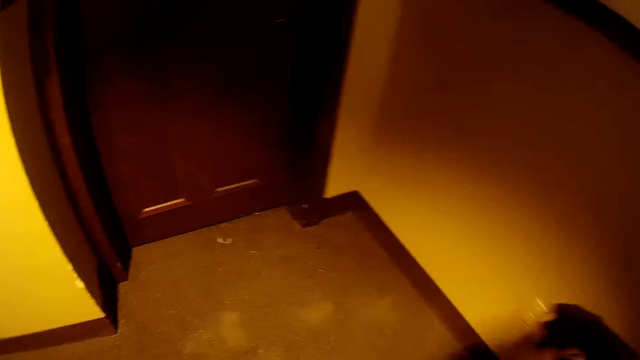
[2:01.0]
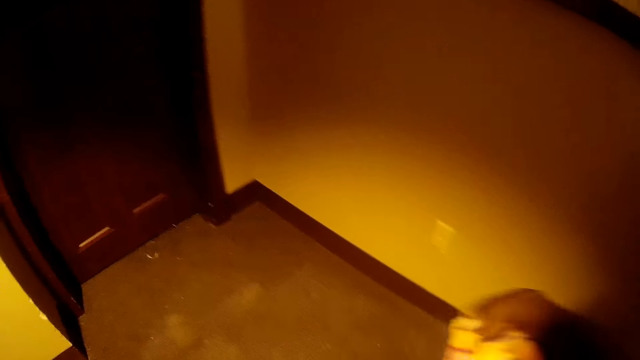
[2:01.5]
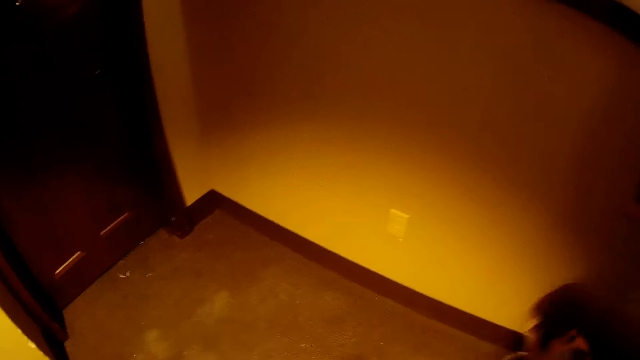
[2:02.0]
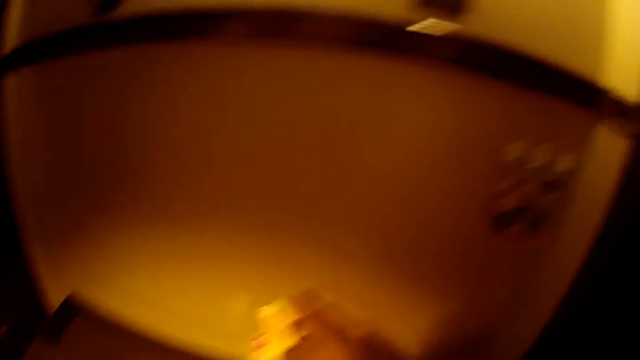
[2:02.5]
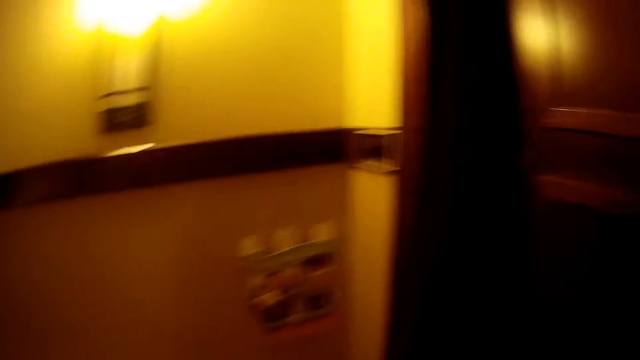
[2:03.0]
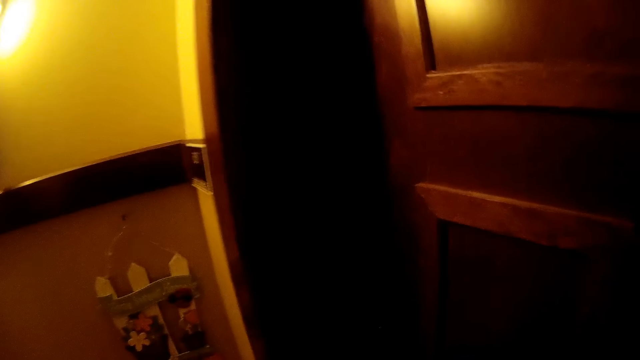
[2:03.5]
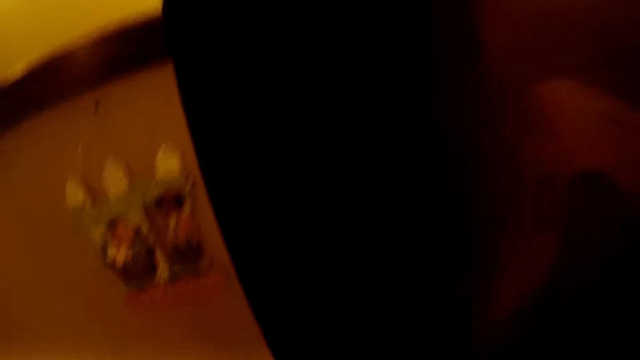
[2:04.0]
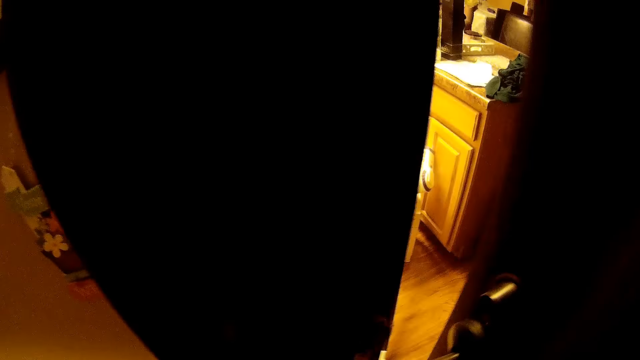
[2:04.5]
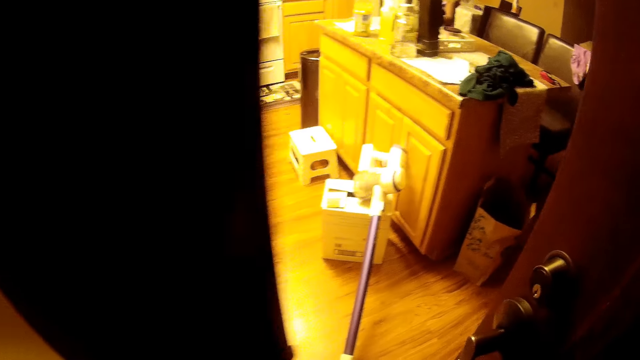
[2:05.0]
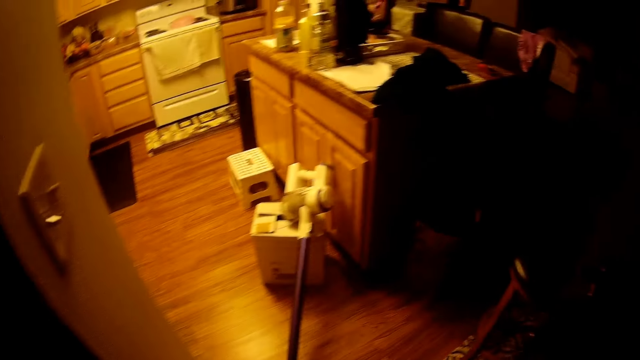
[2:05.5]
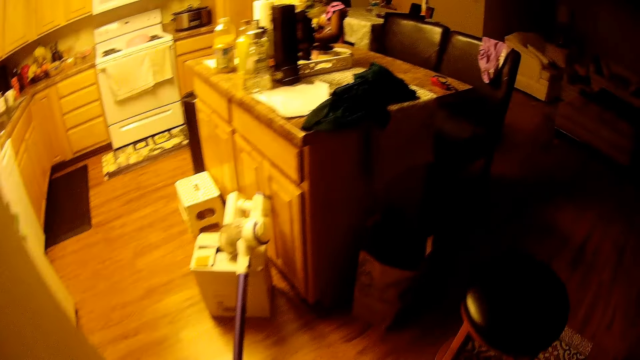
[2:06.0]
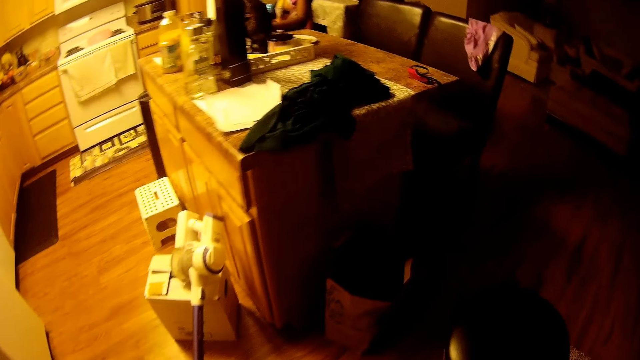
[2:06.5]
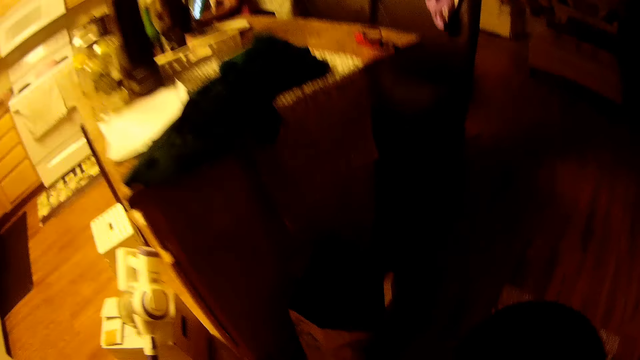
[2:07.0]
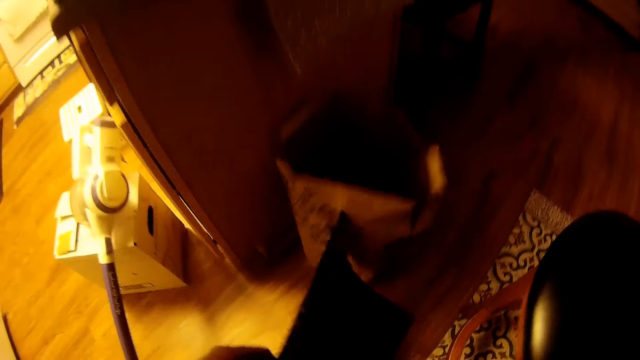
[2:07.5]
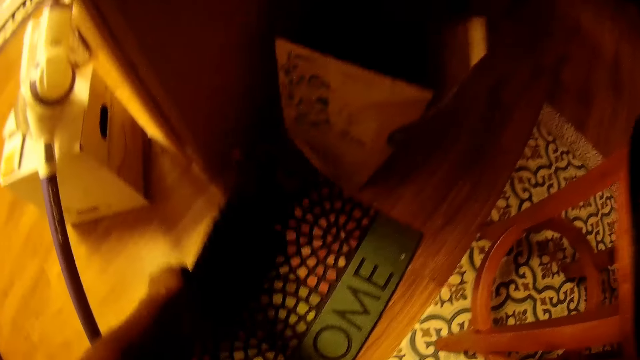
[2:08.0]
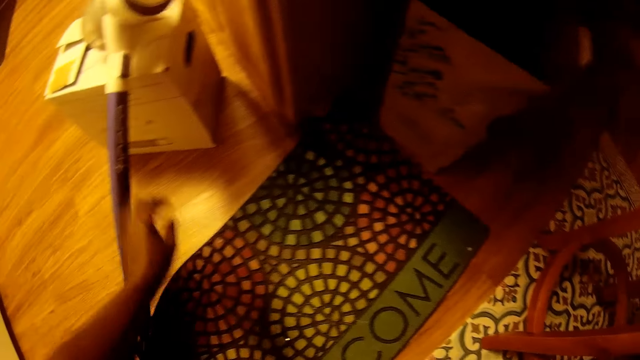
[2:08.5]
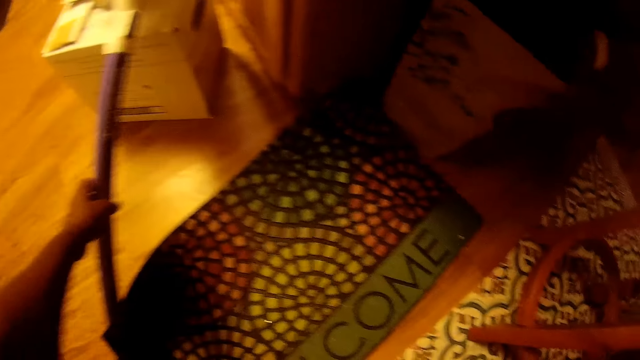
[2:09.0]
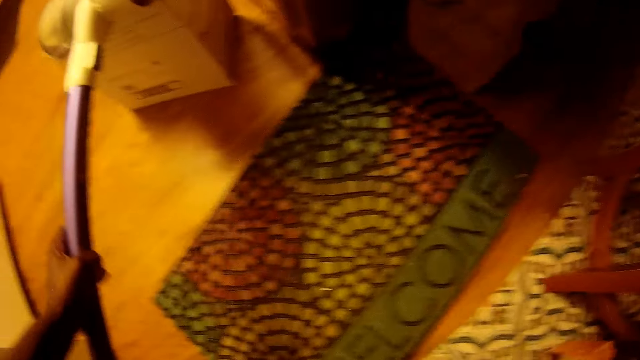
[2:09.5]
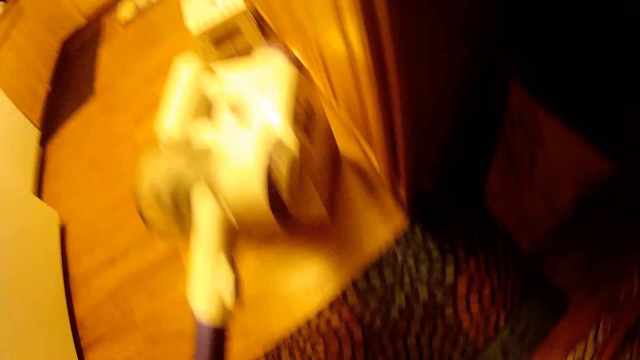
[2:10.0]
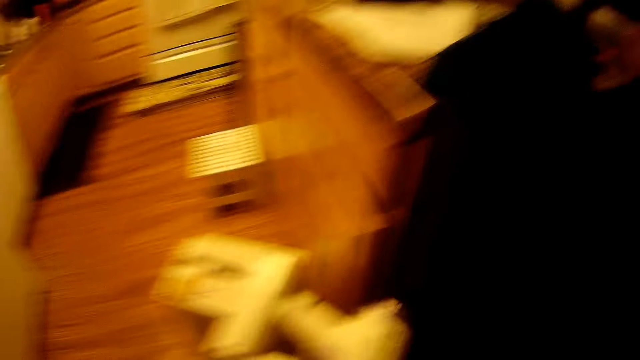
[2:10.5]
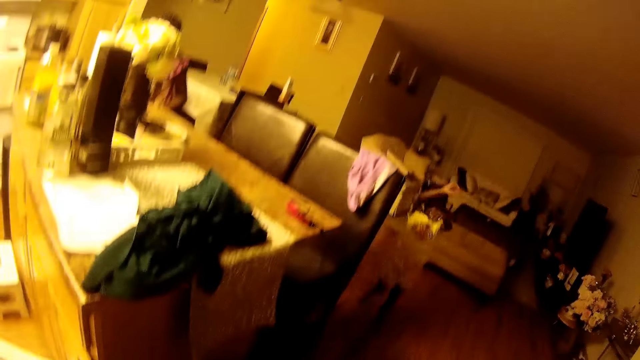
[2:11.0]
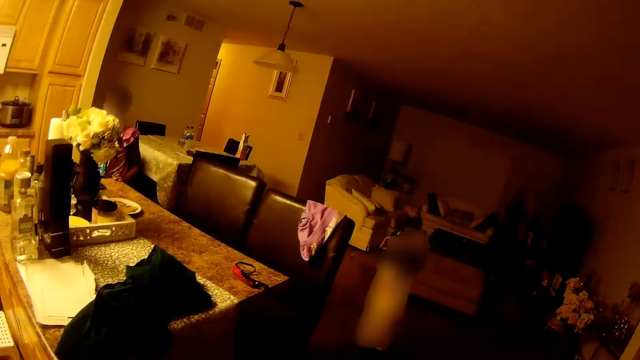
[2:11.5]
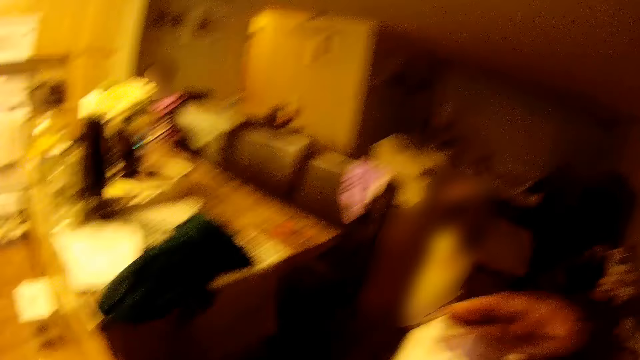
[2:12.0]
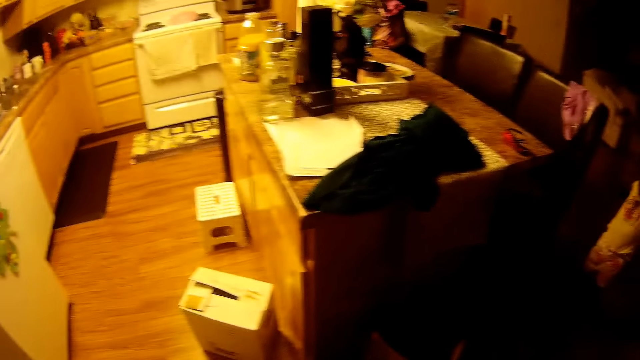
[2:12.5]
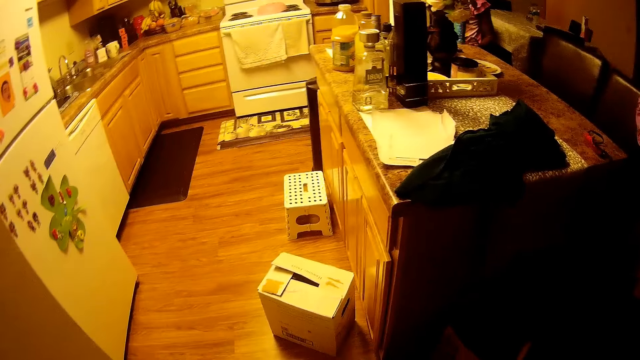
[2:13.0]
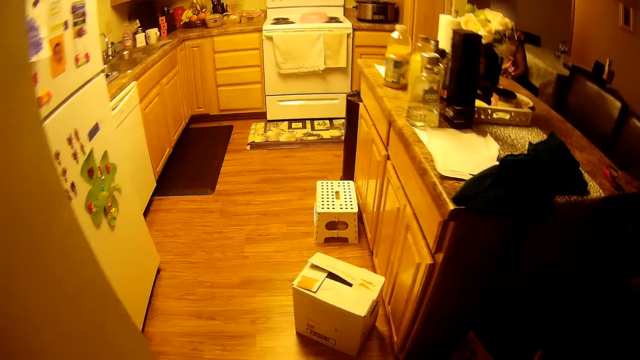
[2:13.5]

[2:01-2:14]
The camera wearer opens the door with her right hand. She drops the door mat on the floor with her left hand. She picks up the vacuum with her left hand from the floor. She converses with a child and another child. A child walks around.

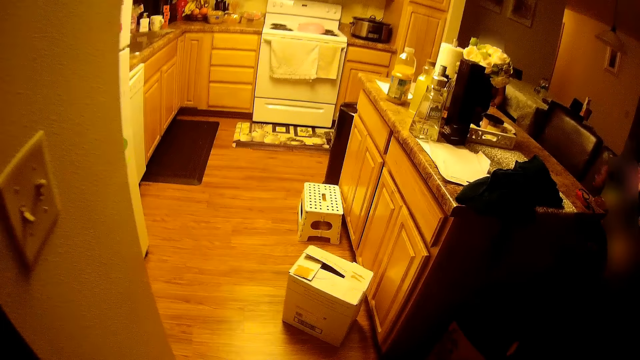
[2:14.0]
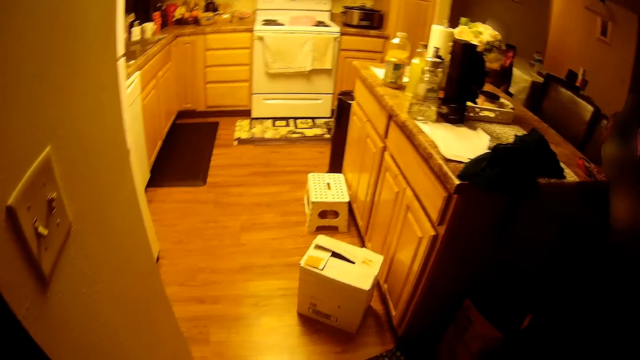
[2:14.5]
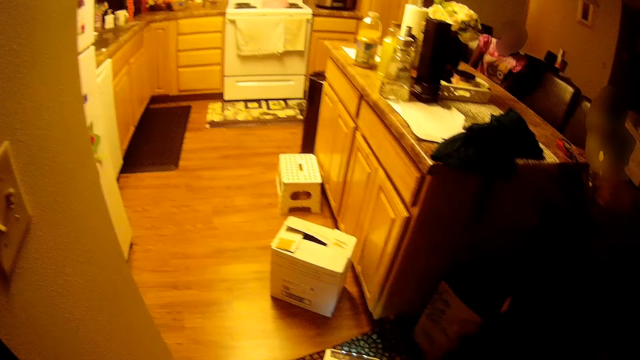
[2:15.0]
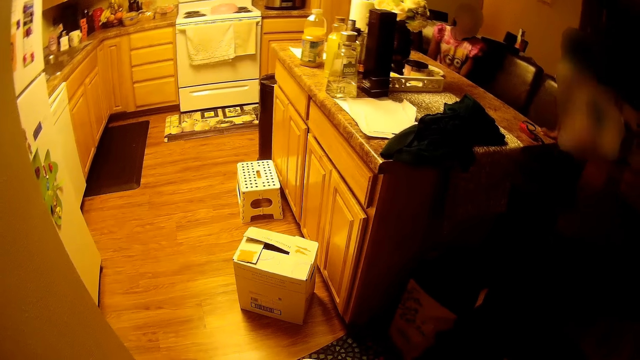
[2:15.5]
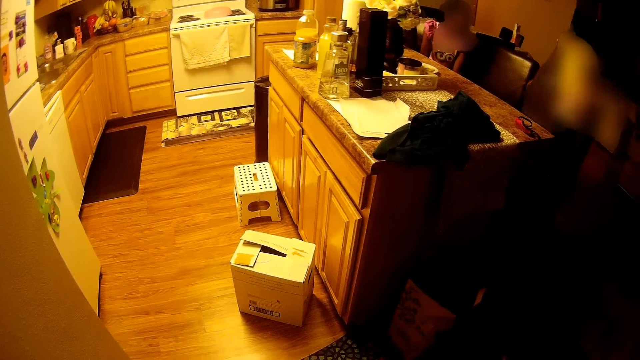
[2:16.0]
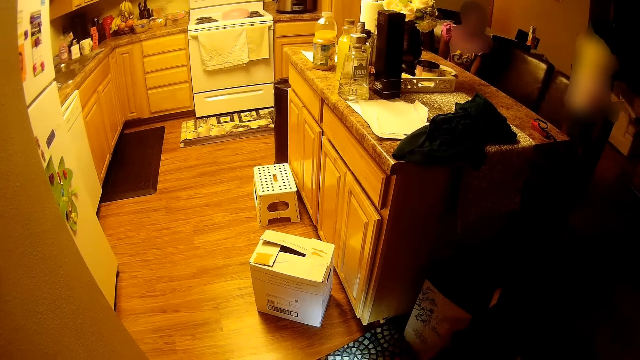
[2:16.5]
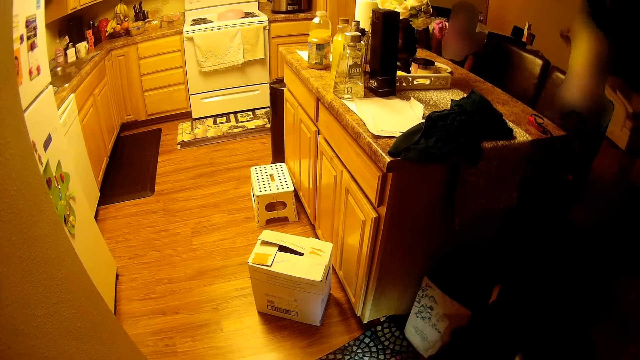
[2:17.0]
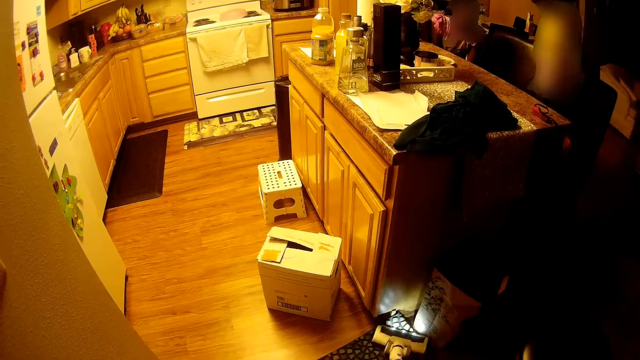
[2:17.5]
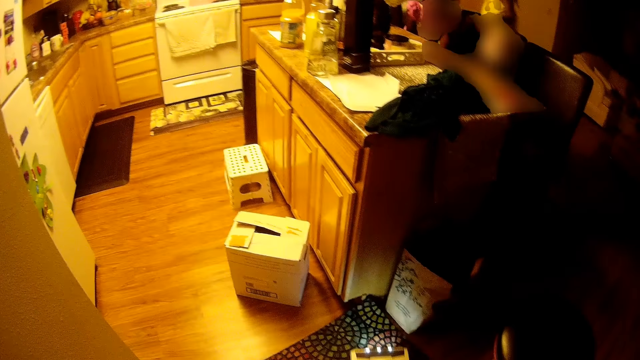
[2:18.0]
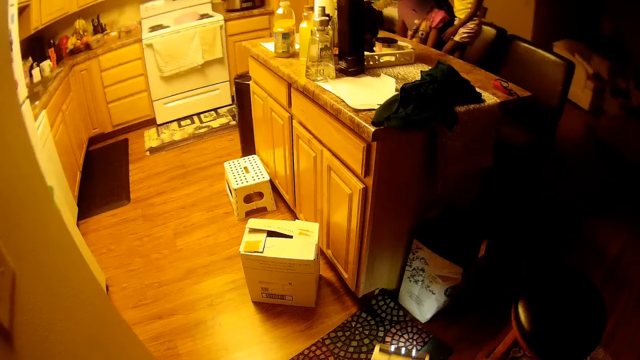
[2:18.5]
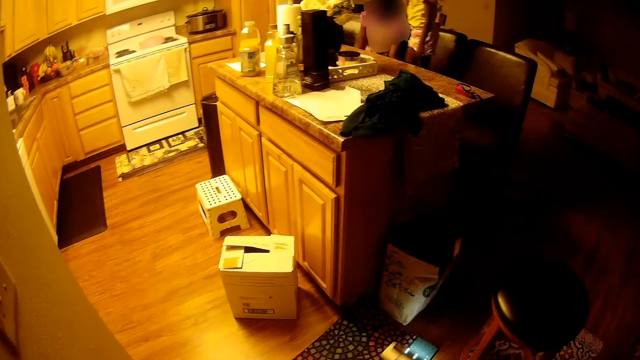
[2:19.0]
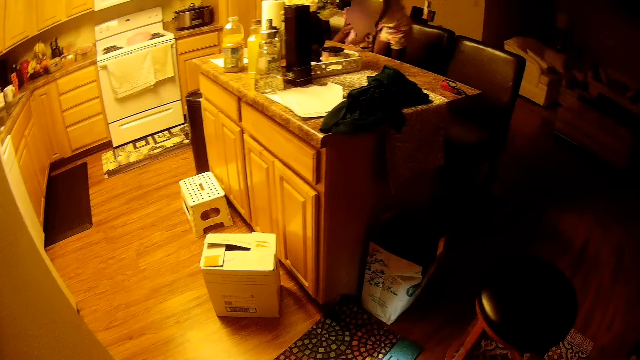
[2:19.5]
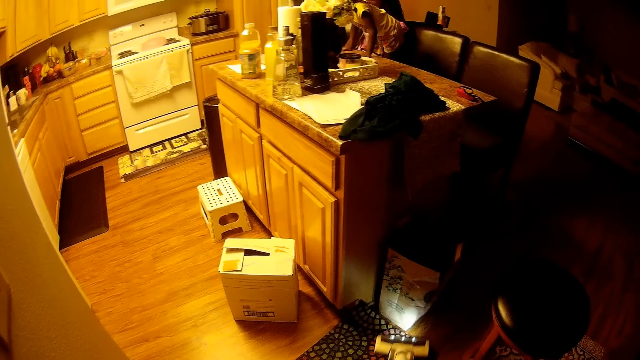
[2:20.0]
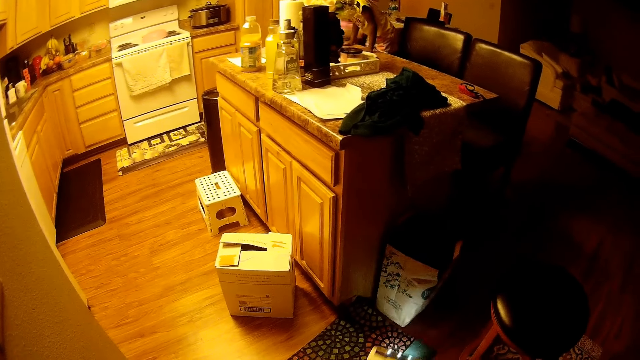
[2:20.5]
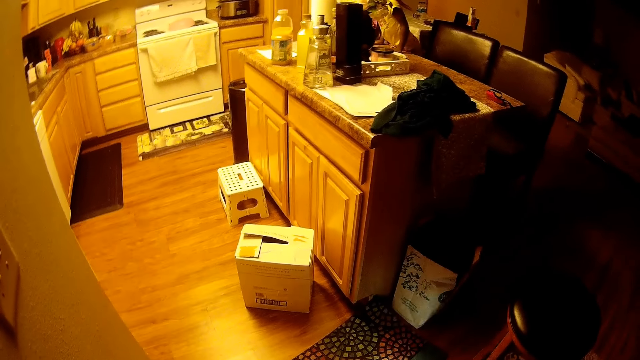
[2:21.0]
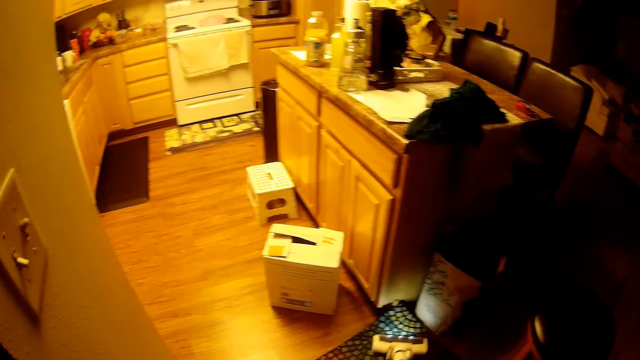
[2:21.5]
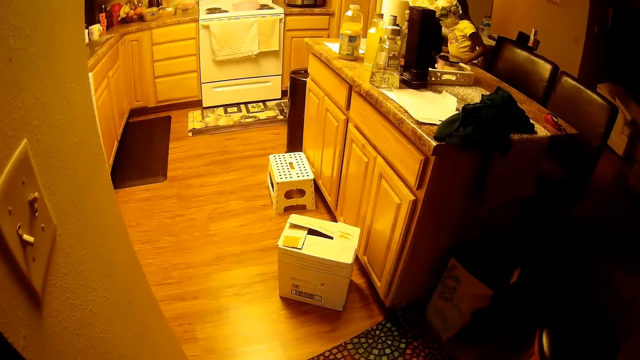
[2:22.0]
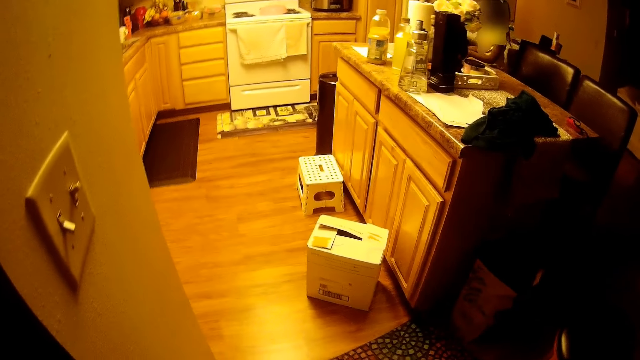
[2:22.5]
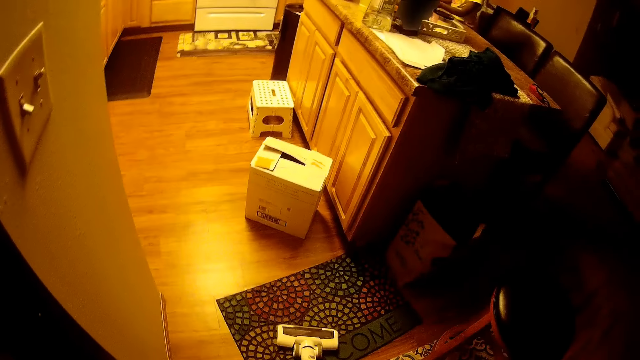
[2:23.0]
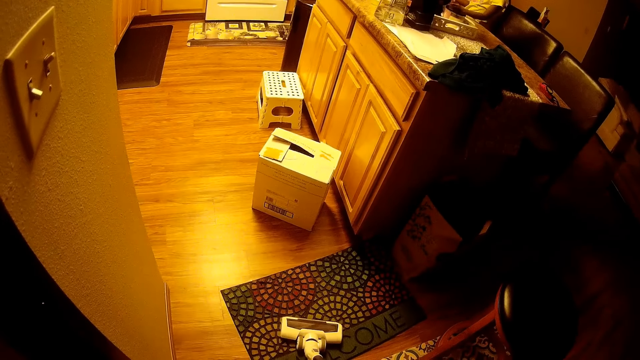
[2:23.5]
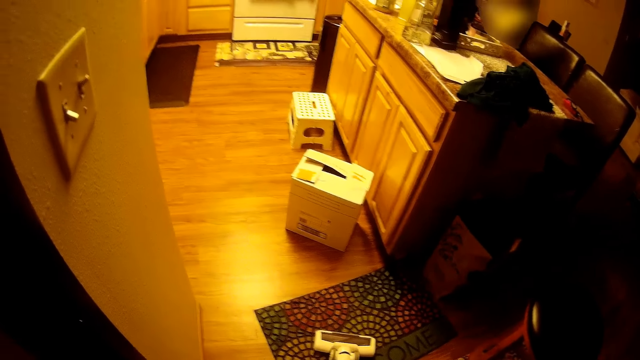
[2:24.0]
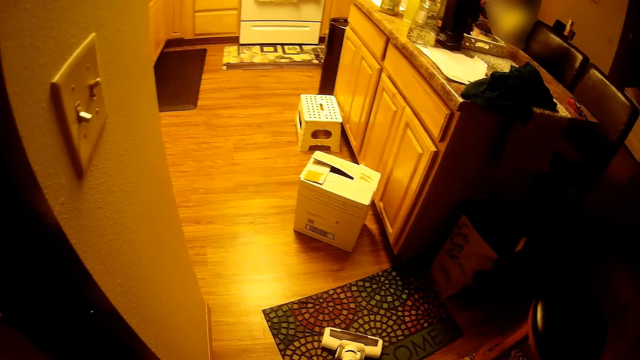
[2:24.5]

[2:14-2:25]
A child discusses with the camera wearer. The camera wearer cleans the mat with the vacuum cleaner.
